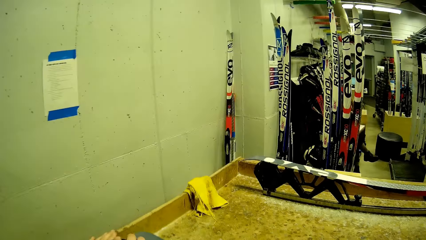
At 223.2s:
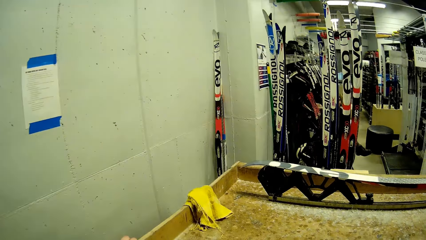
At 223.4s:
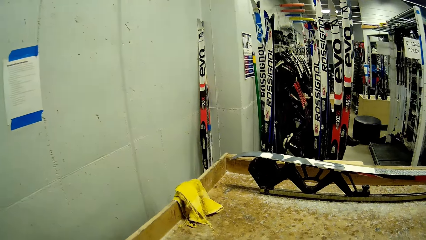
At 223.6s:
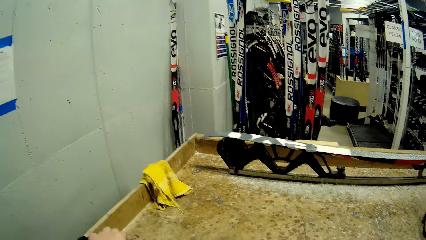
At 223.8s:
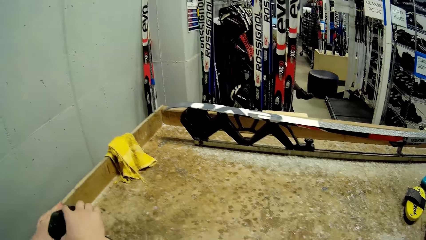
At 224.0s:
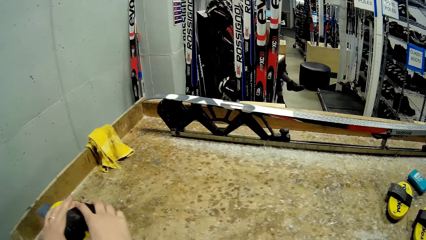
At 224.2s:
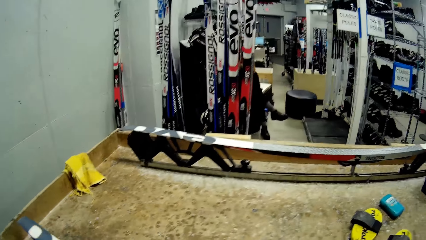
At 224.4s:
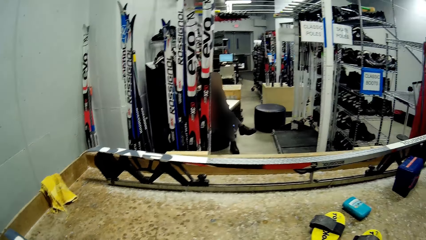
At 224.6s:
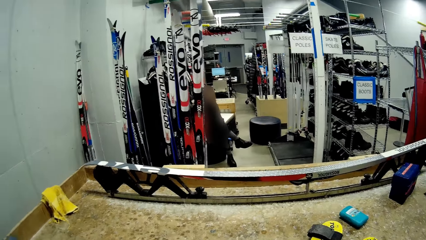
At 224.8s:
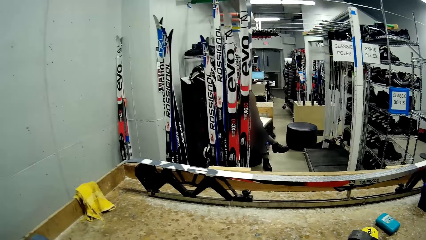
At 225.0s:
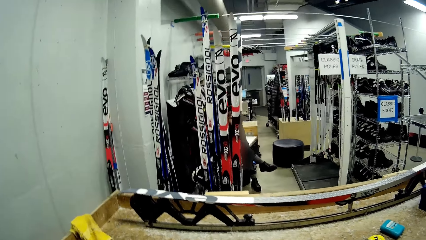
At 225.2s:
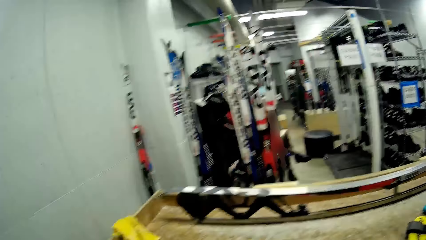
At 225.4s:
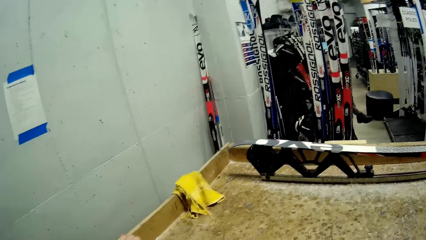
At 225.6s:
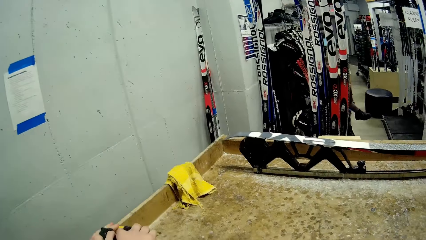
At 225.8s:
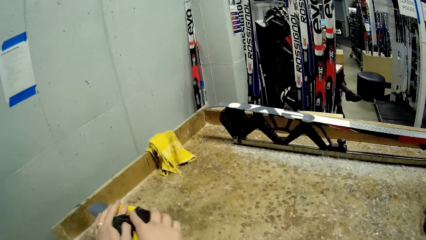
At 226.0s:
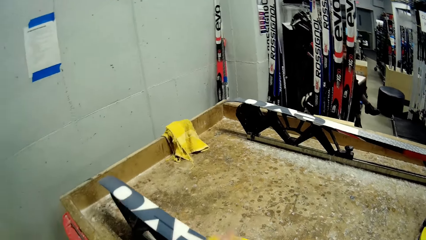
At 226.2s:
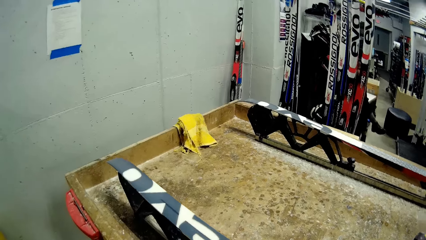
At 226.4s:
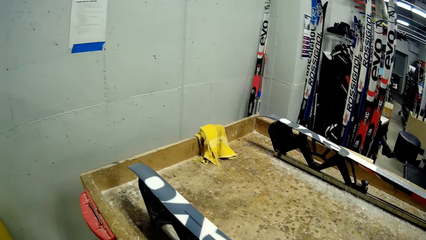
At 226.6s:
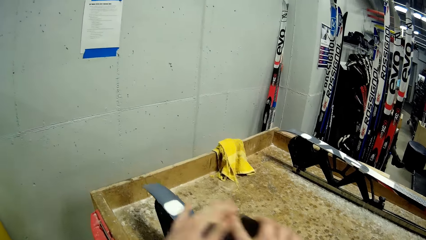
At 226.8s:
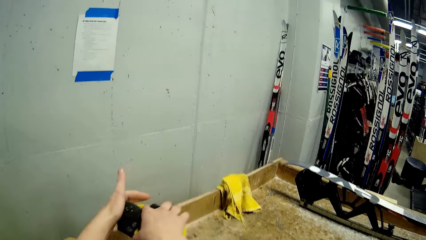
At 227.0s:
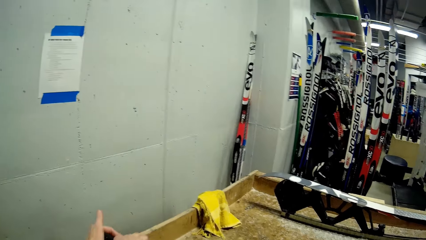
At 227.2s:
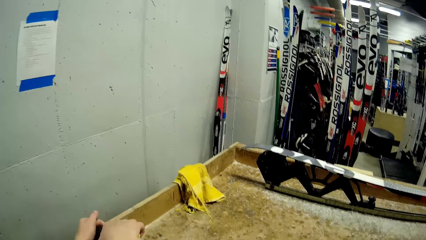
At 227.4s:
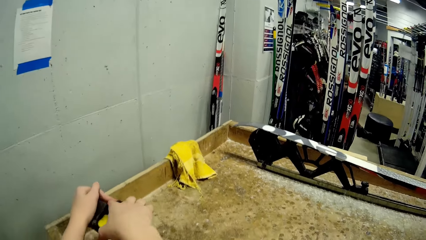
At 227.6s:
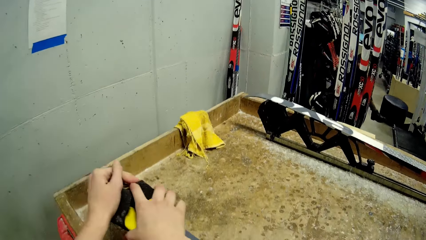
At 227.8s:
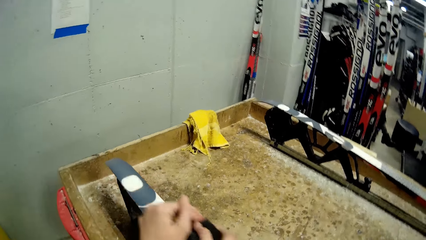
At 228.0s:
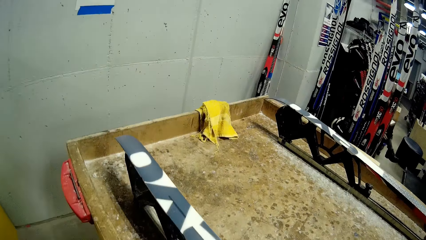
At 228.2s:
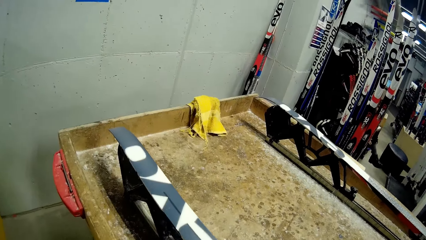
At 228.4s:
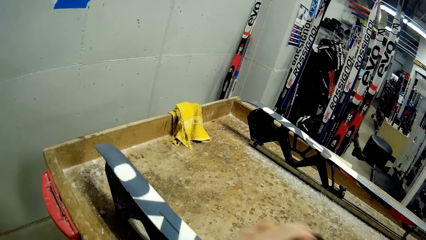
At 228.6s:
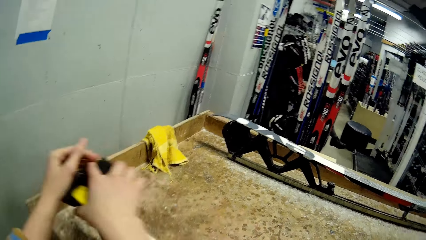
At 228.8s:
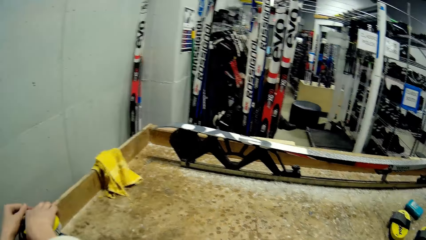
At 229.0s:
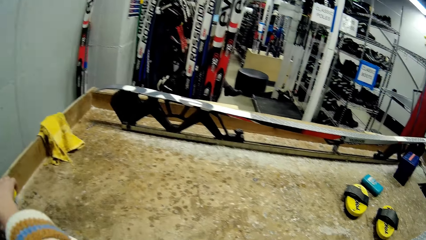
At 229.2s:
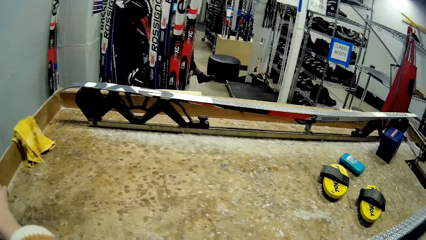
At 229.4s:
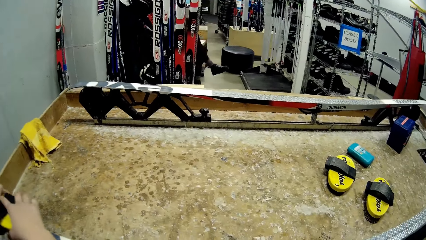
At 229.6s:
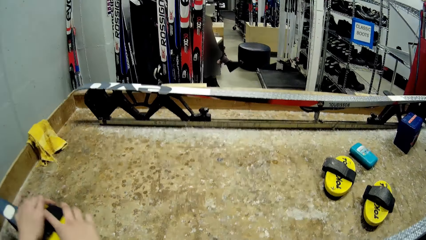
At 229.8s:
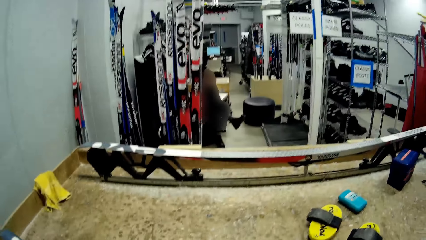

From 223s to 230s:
The camera wearer uses the brush on the snowboard. They spread the gum with something.

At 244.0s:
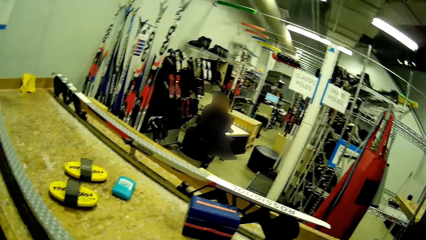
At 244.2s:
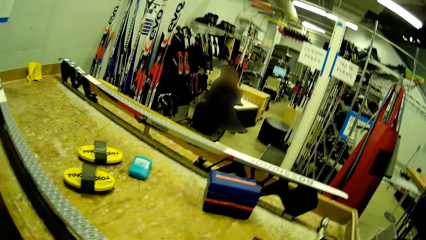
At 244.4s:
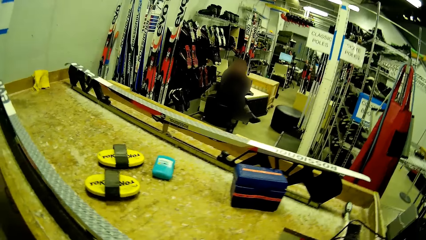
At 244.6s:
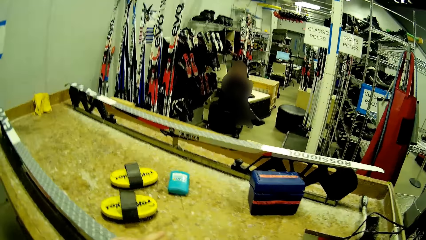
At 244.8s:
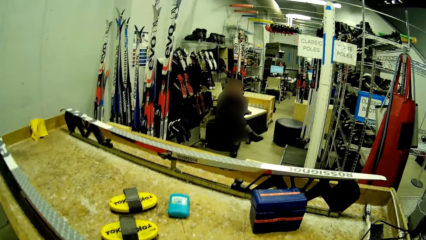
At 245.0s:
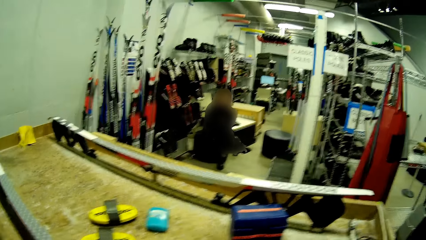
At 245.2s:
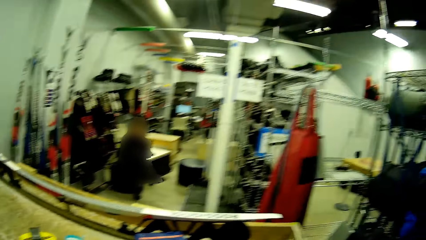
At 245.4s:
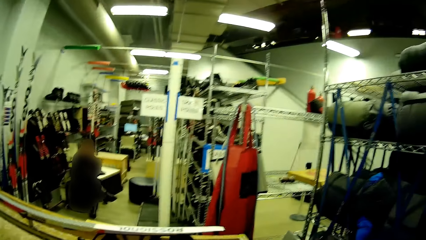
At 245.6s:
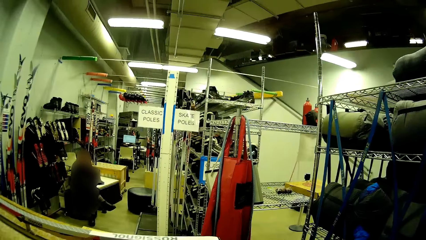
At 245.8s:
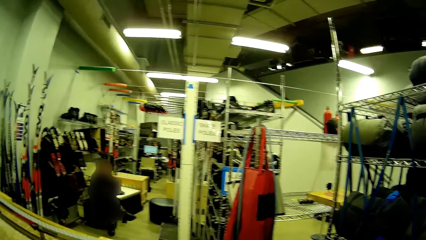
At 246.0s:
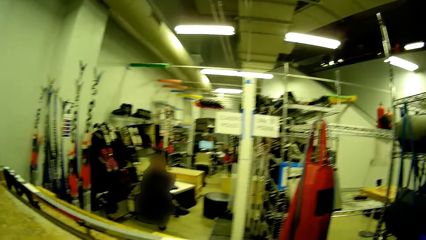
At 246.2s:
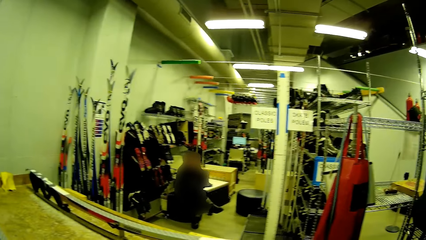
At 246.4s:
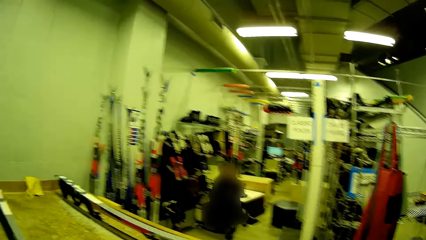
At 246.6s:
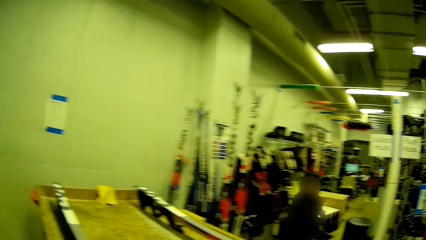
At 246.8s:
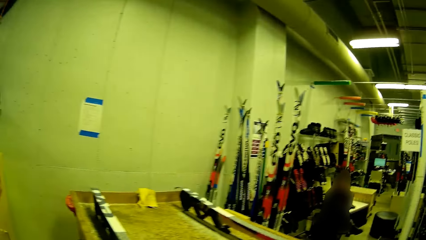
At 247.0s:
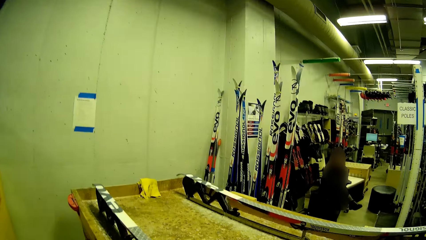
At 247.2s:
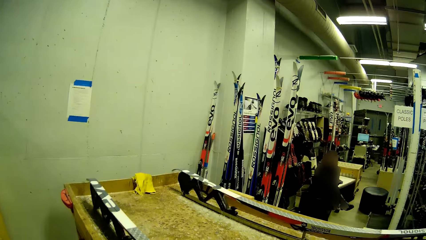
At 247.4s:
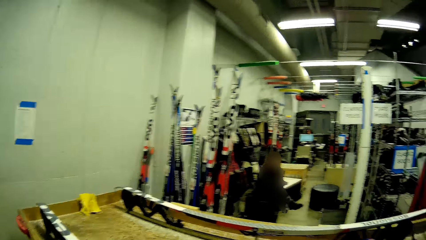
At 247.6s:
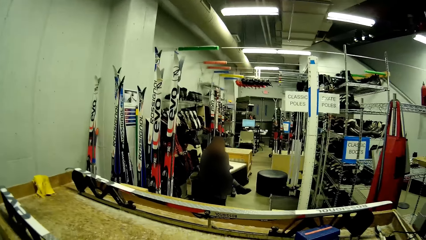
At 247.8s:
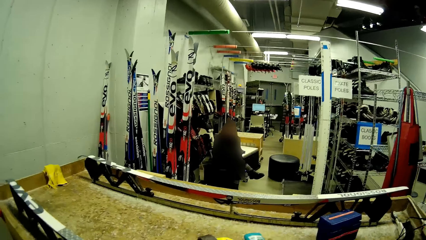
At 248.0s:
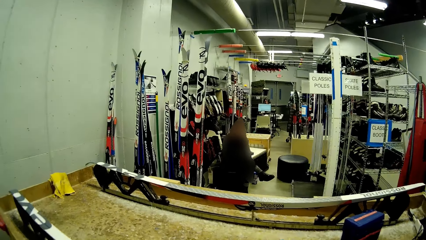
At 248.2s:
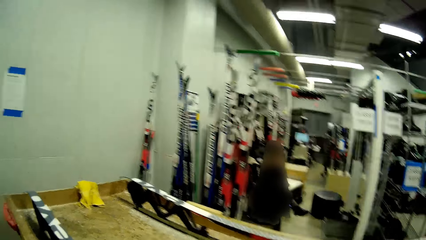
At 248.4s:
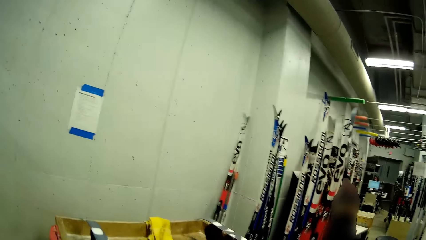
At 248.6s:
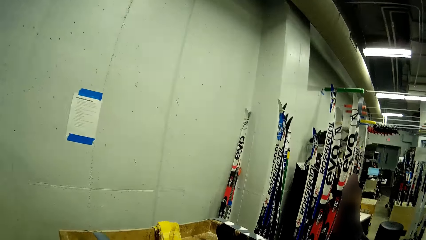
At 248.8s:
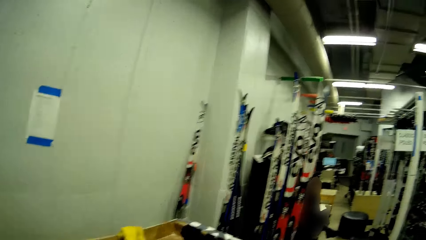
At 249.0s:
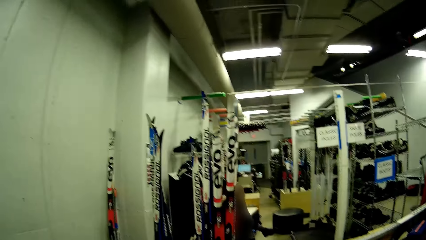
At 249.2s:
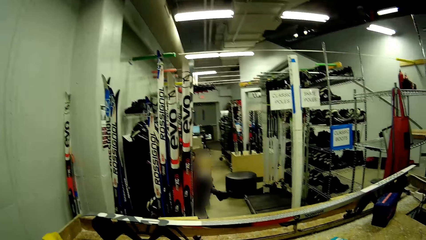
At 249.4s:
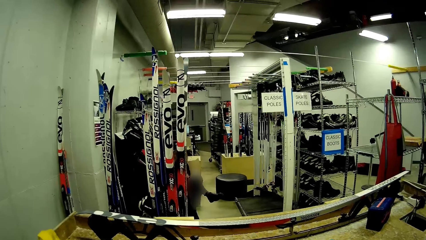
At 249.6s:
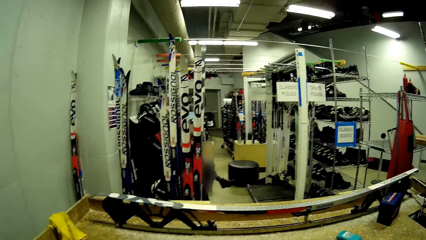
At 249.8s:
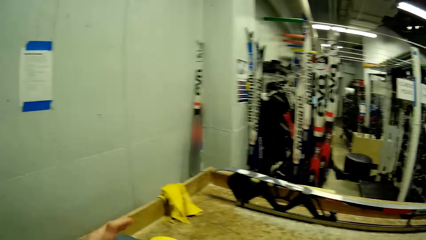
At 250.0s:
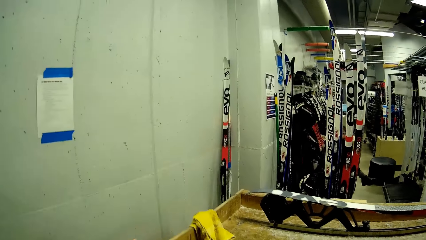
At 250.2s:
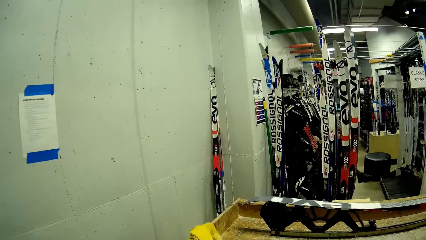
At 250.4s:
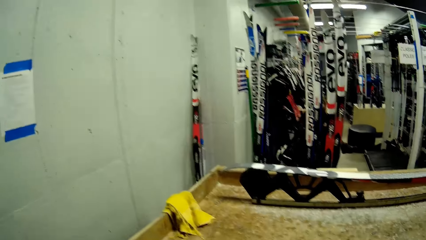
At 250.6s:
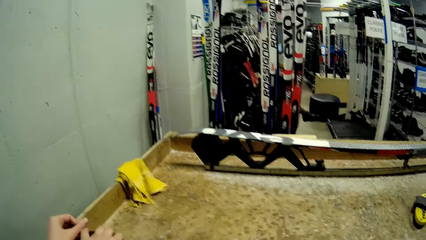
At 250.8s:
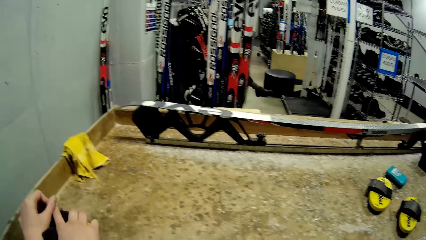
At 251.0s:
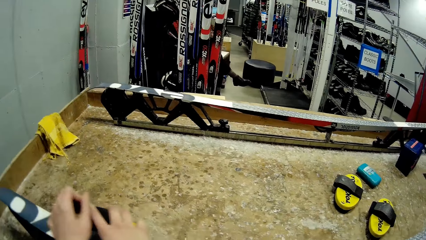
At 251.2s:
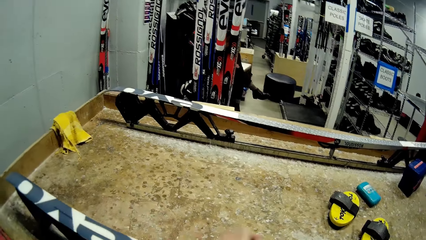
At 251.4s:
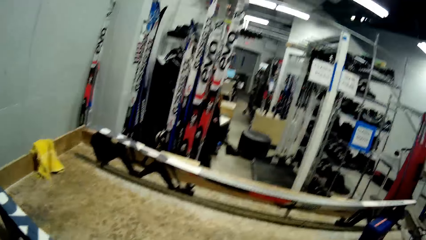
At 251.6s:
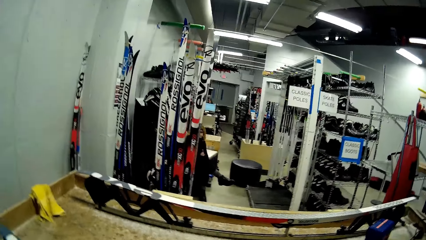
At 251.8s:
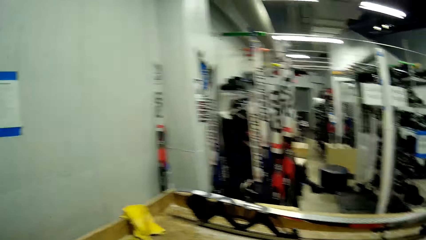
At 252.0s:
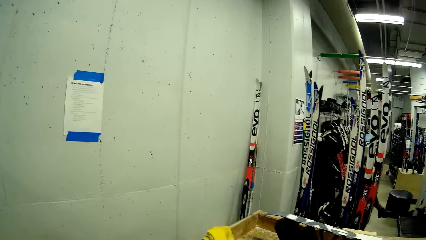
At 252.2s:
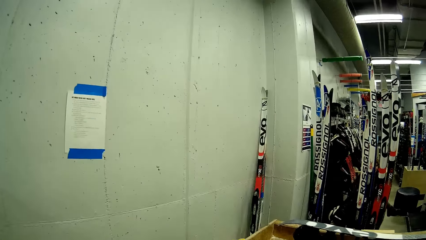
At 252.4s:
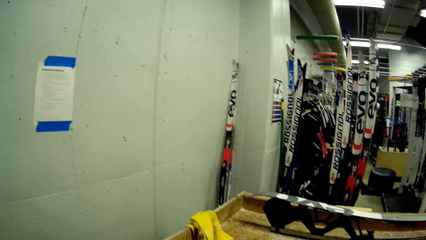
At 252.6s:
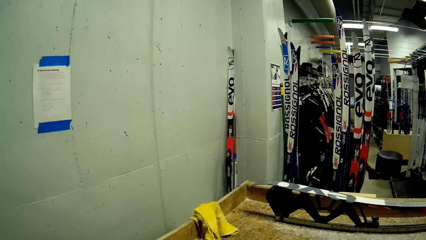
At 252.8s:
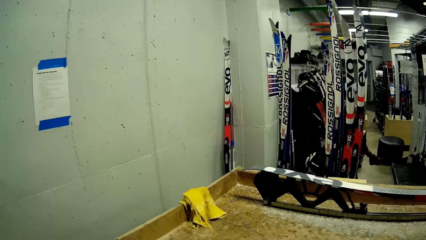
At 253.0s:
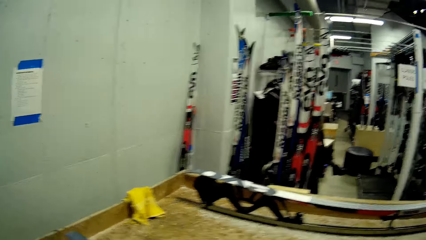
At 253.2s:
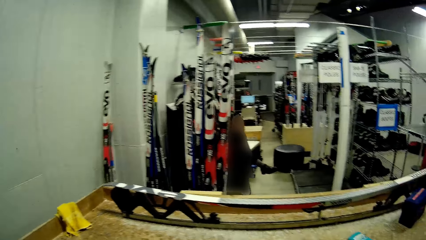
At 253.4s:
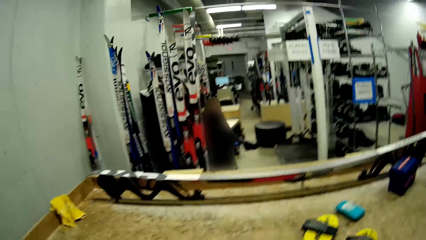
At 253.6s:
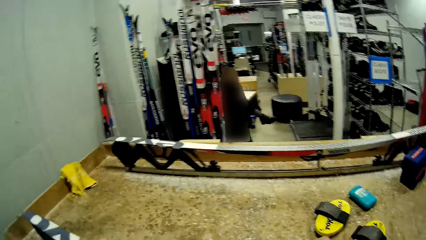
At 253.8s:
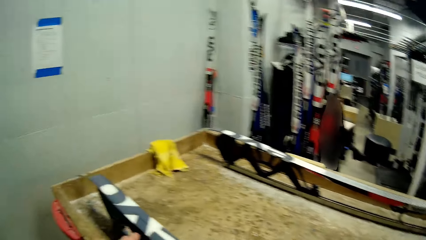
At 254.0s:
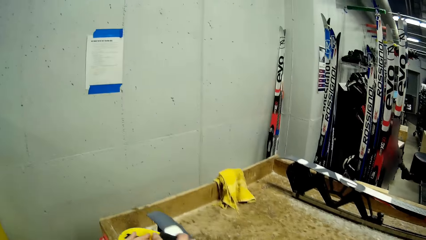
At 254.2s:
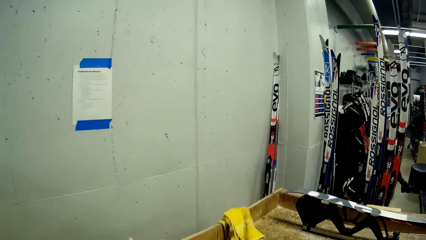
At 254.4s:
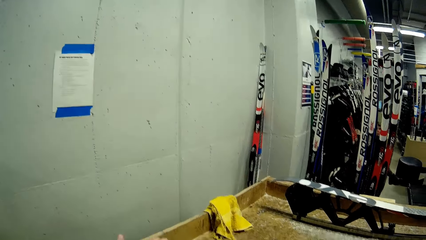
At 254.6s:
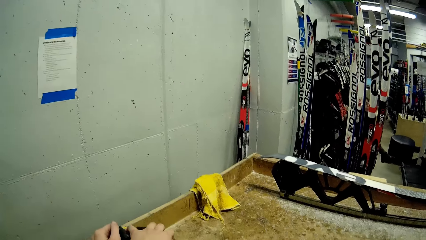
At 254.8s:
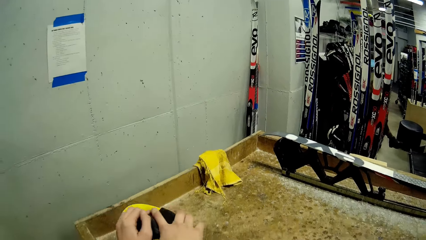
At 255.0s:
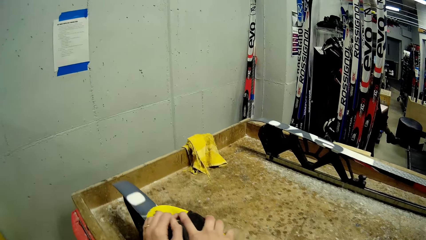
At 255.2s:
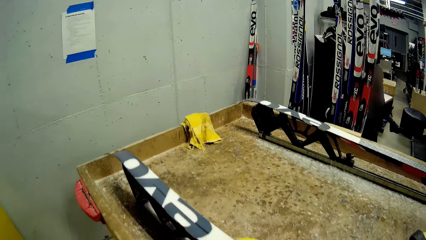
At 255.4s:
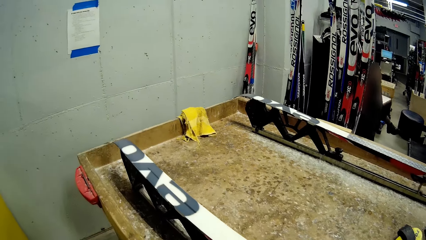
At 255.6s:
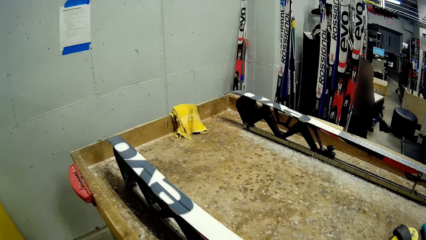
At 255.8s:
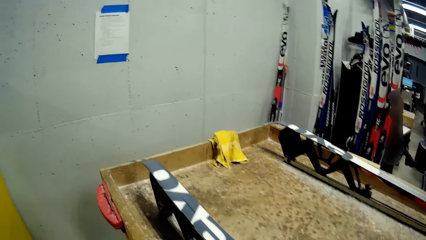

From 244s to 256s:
The camera wearer looks around. They spread the gum with something.
